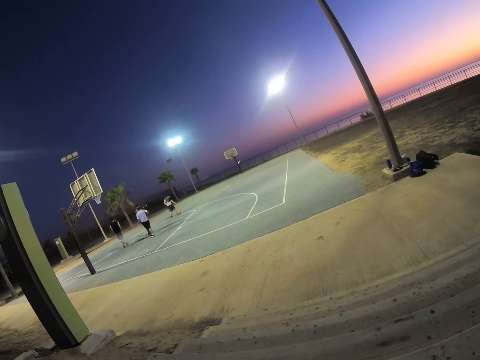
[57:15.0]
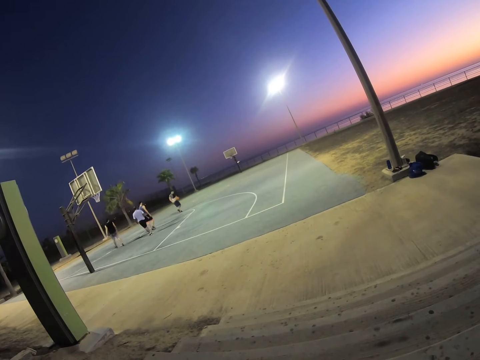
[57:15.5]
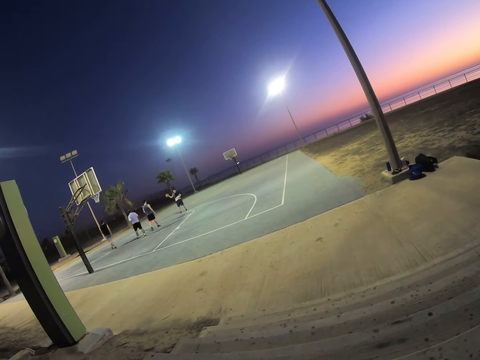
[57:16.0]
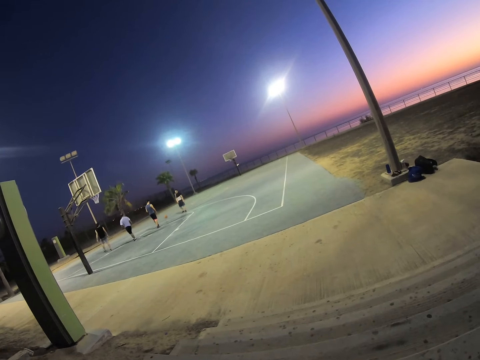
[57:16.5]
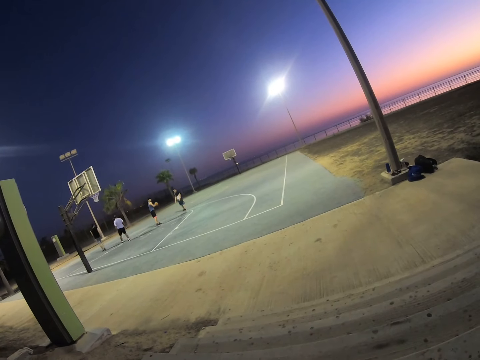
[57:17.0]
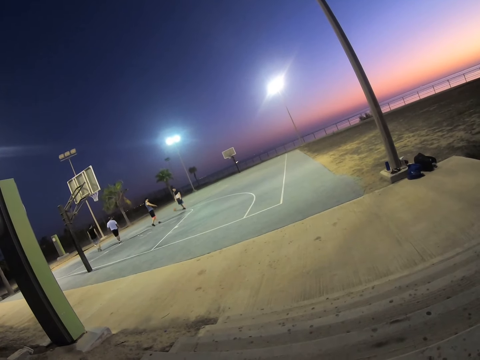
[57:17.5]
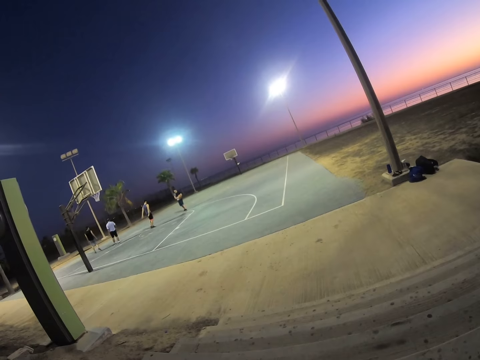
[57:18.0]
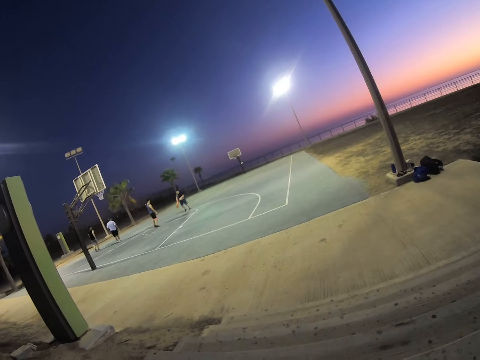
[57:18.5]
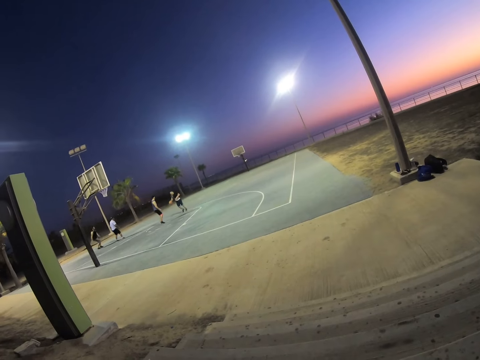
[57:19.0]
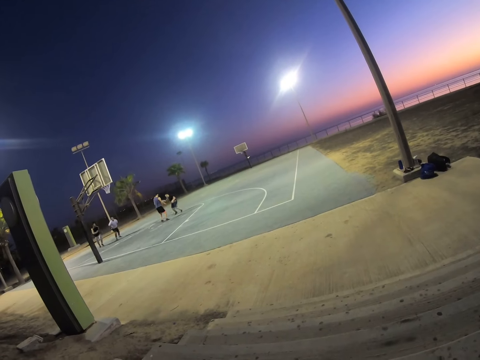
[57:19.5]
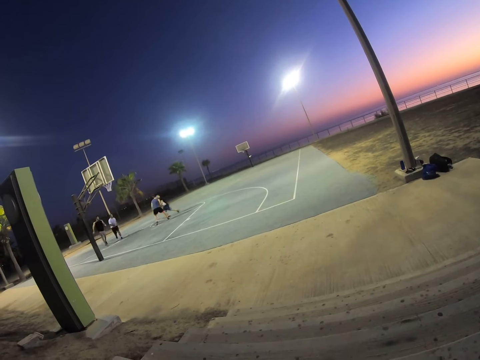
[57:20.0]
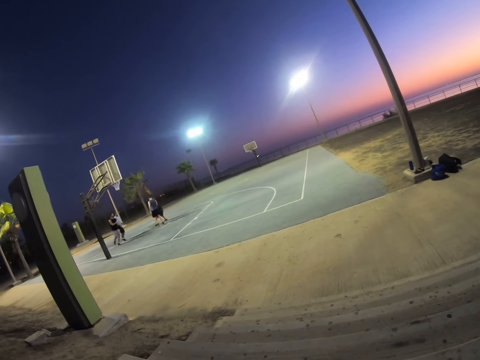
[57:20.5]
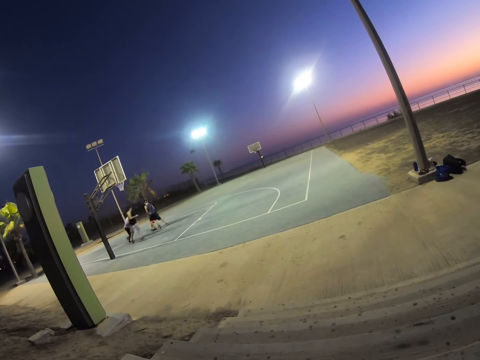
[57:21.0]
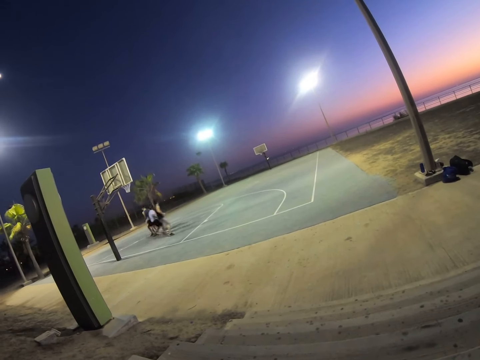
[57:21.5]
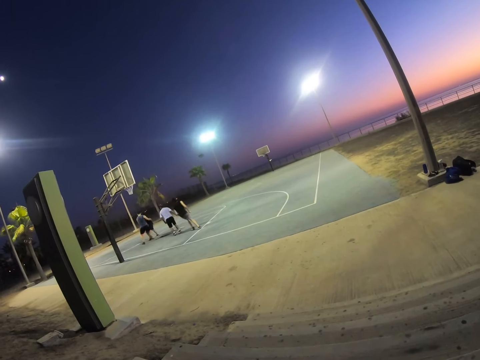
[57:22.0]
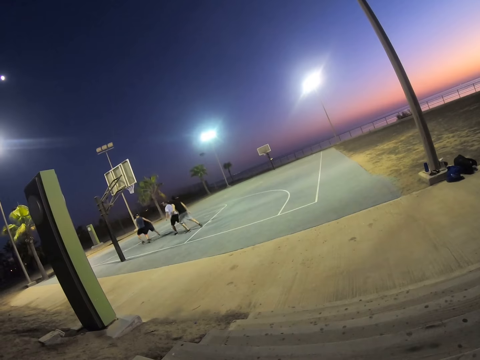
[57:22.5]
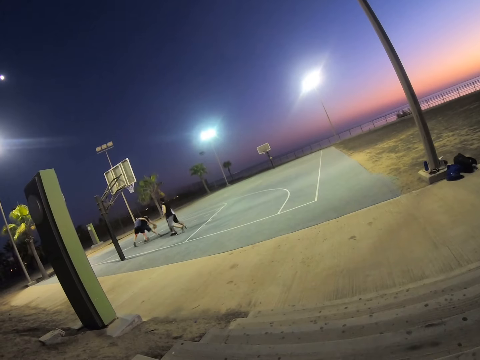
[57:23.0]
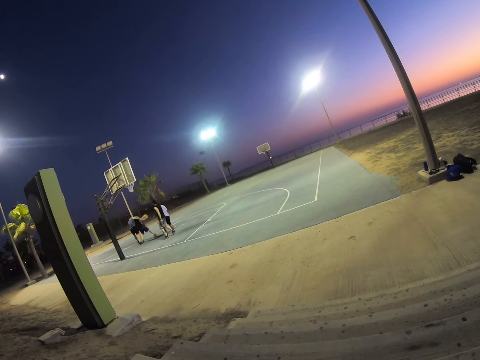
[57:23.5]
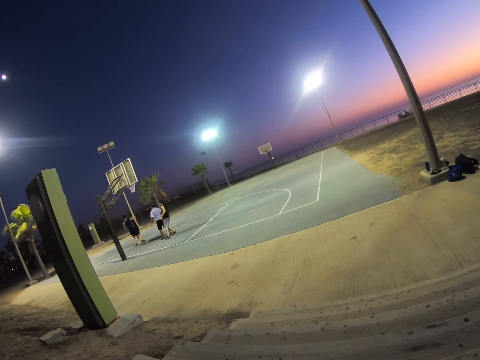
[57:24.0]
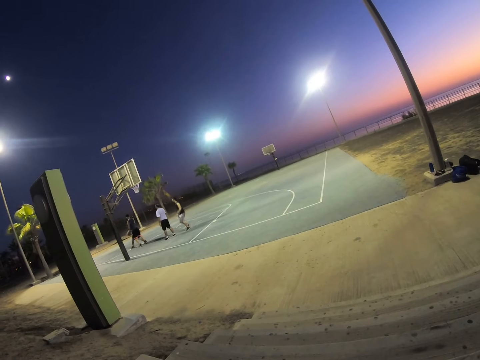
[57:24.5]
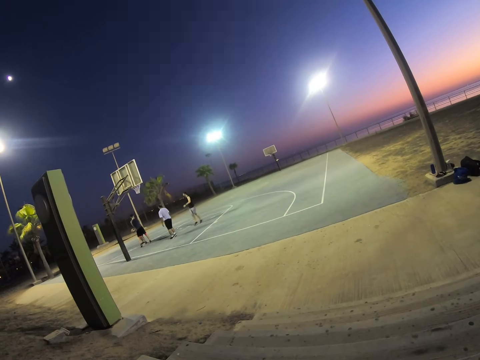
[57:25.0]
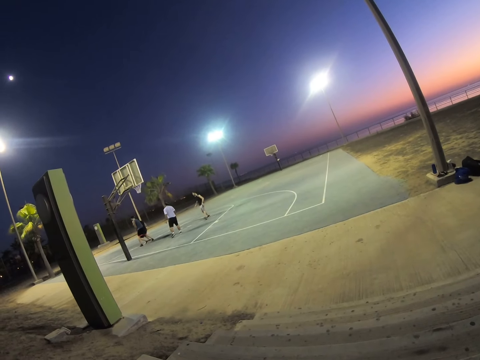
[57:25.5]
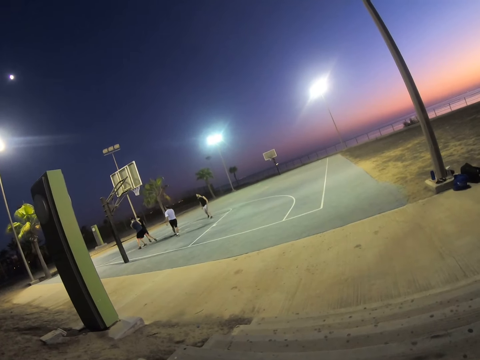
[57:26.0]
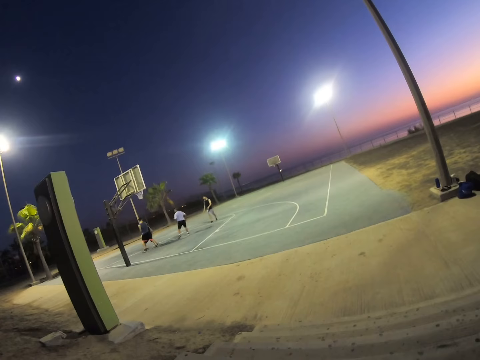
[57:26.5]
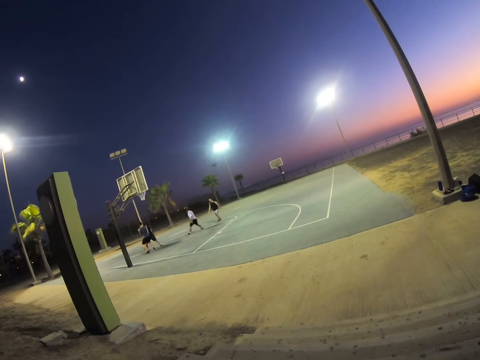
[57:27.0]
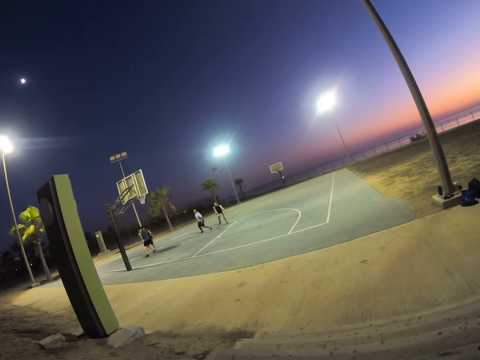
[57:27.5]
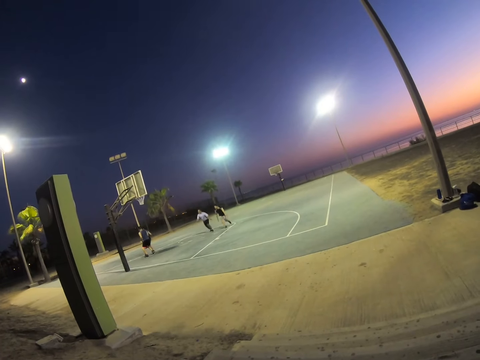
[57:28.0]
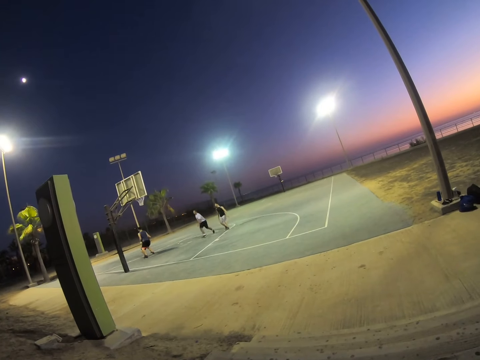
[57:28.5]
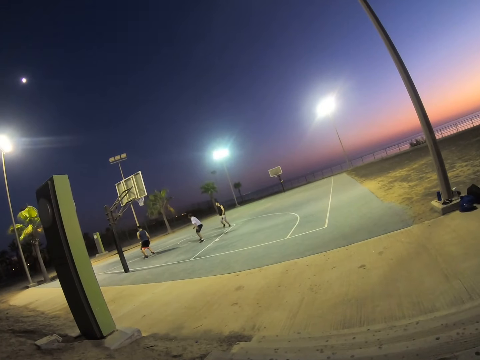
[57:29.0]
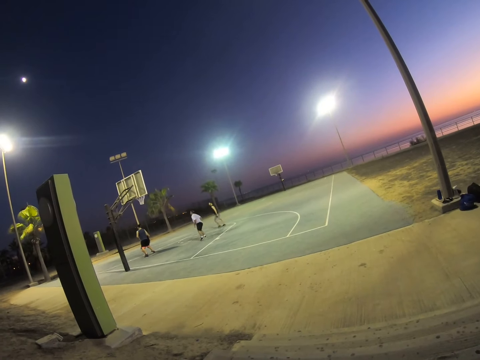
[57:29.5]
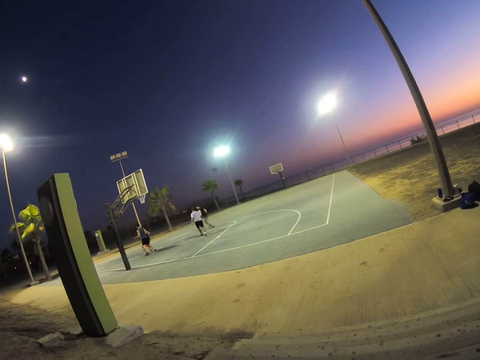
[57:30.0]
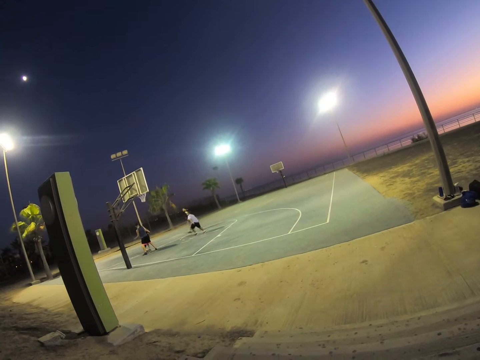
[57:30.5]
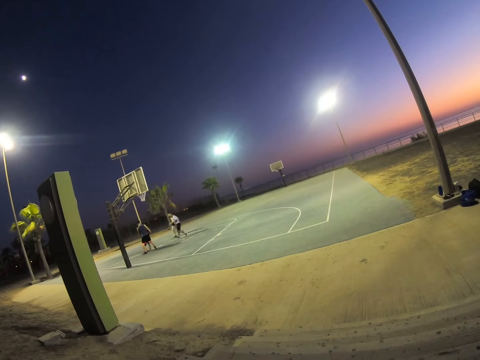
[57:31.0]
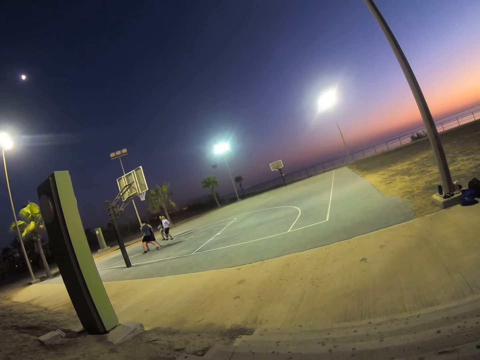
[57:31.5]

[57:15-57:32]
The camera wearer watches the basketball game. A man plays the basketball game. The man runs around. The camera wearer watches the basketball game.

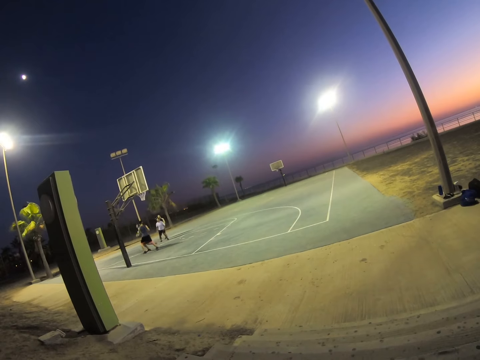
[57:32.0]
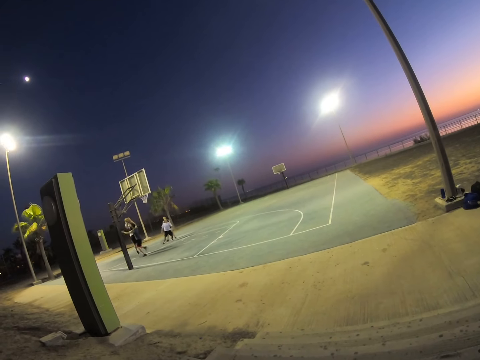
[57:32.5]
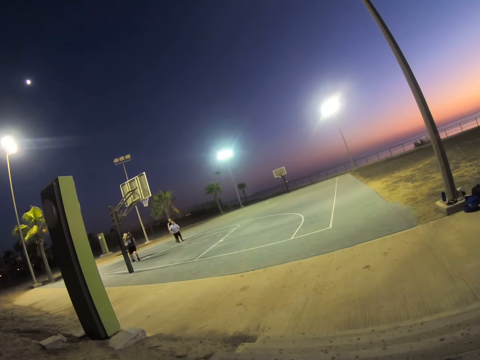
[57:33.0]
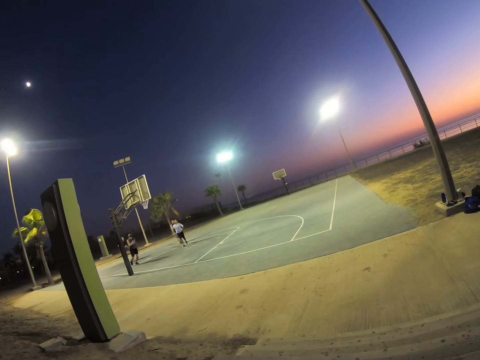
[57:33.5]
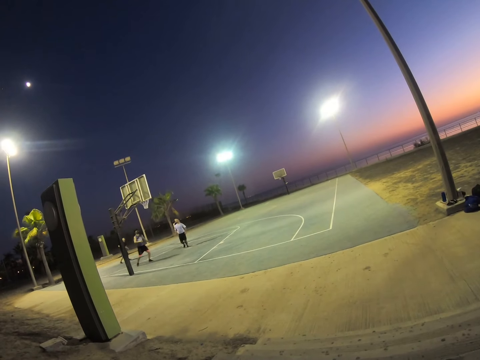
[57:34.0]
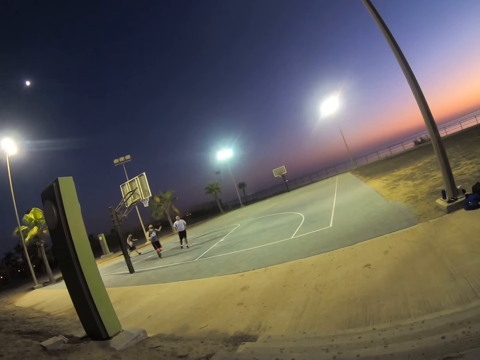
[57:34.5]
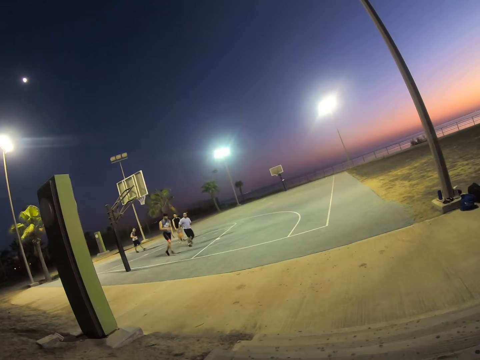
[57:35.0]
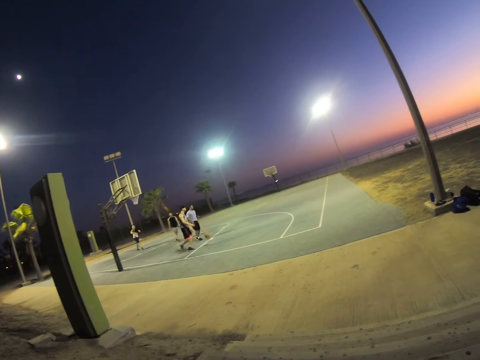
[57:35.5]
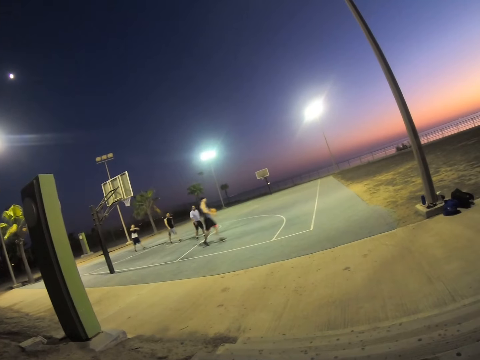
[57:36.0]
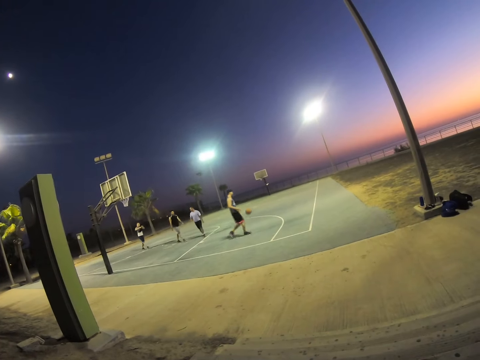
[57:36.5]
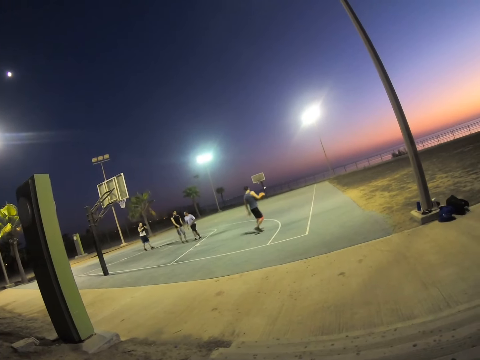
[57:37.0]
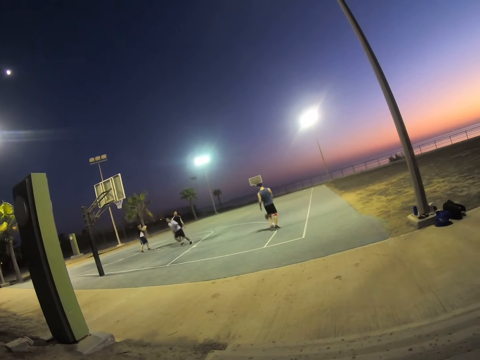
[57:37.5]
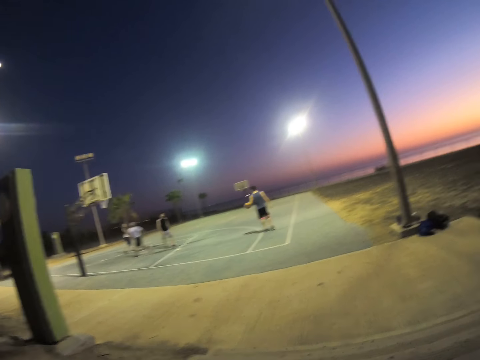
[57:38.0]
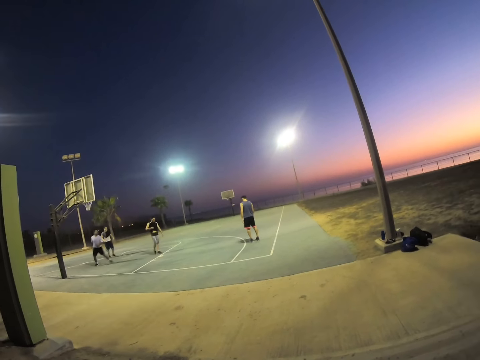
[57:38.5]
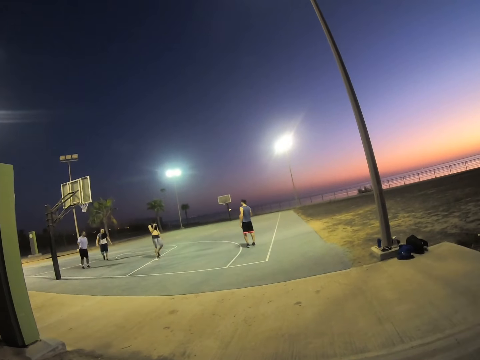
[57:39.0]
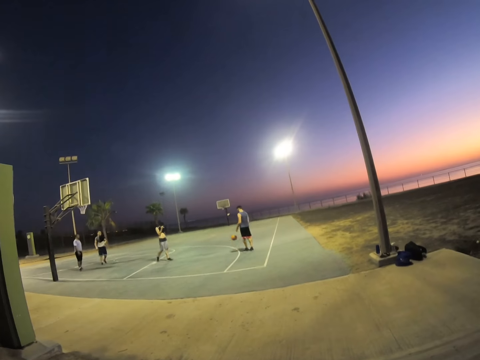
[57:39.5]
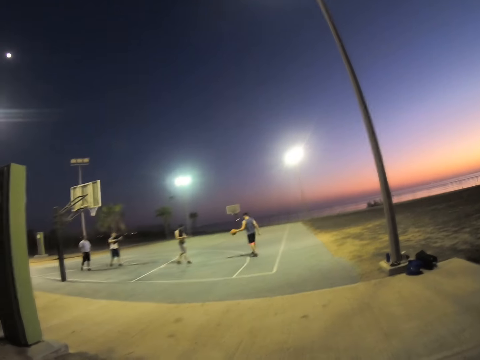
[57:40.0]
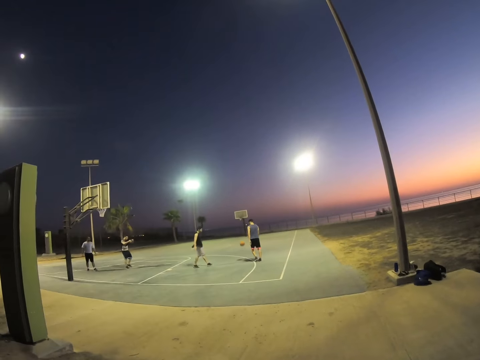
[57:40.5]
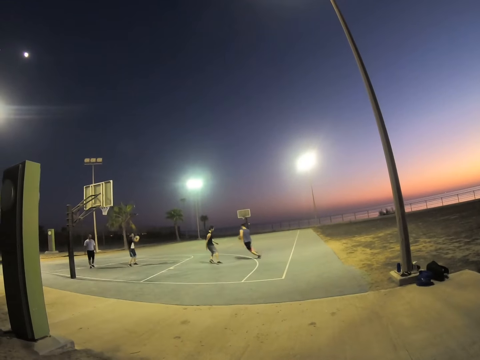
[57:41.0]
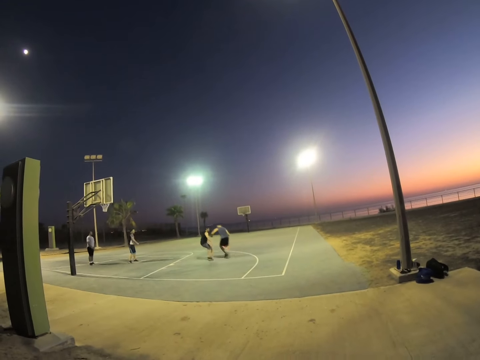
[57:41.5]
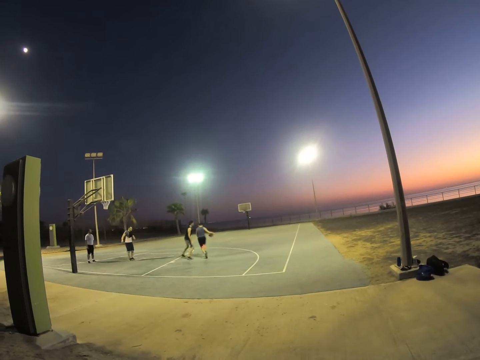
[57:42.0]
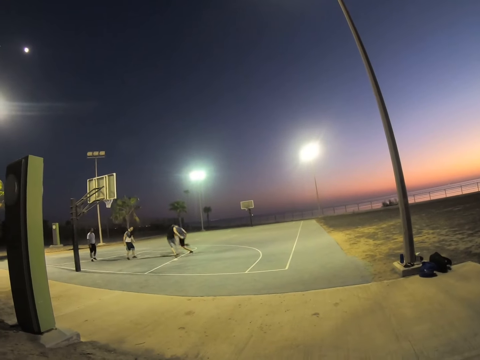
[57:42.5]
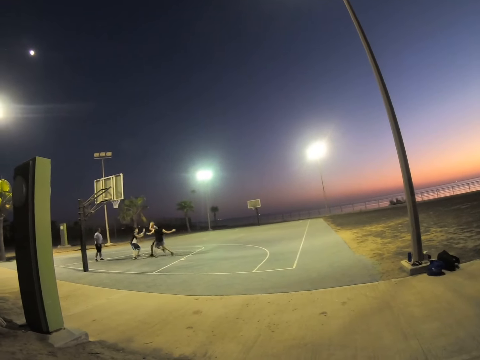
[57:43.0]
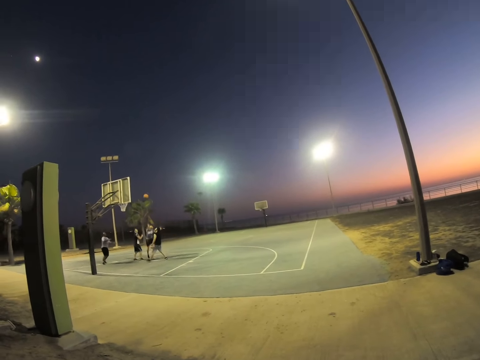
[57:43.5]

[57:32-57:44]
A man walks around. The camera wearer watches the basketball game.
